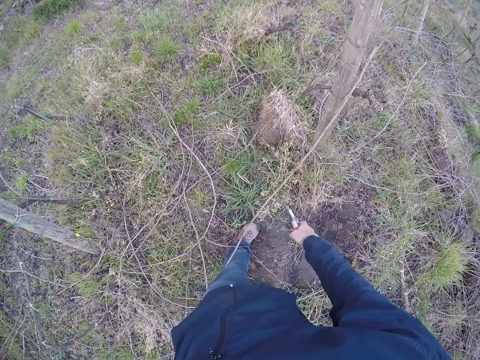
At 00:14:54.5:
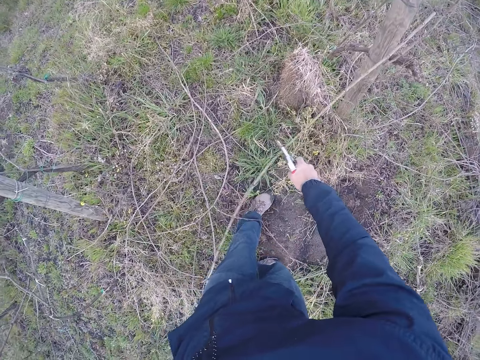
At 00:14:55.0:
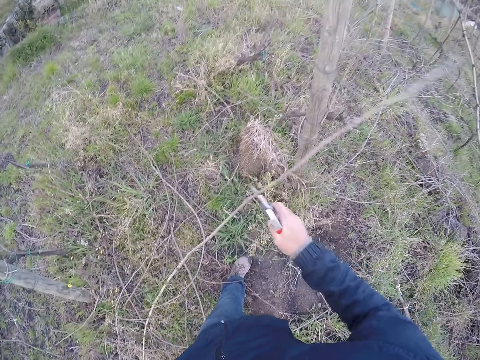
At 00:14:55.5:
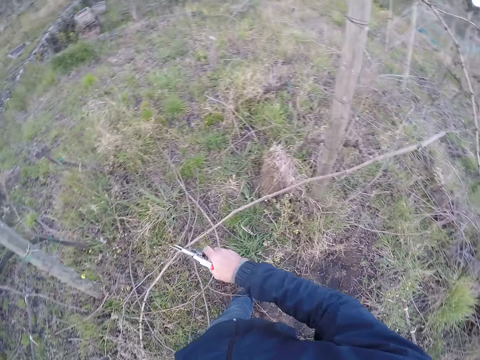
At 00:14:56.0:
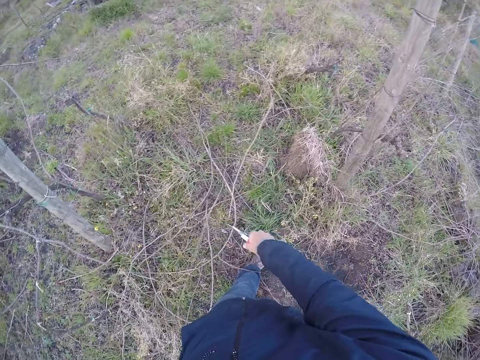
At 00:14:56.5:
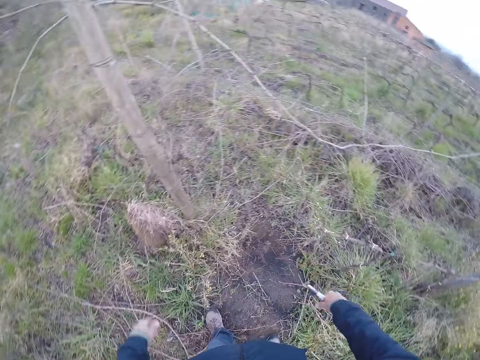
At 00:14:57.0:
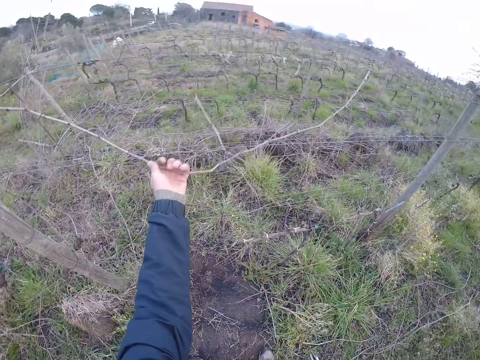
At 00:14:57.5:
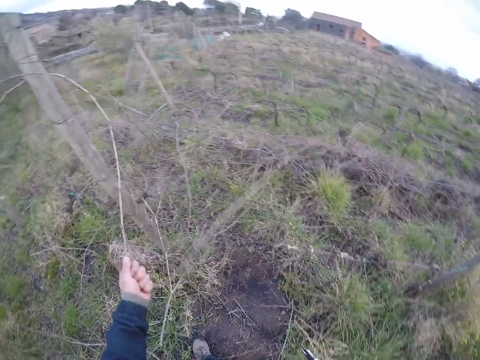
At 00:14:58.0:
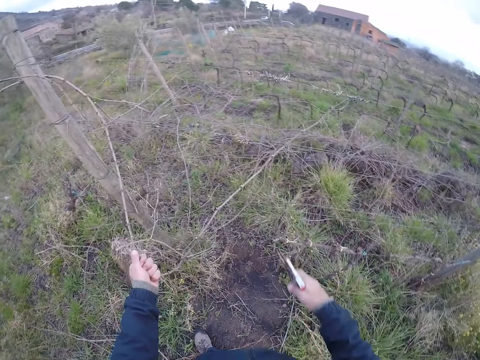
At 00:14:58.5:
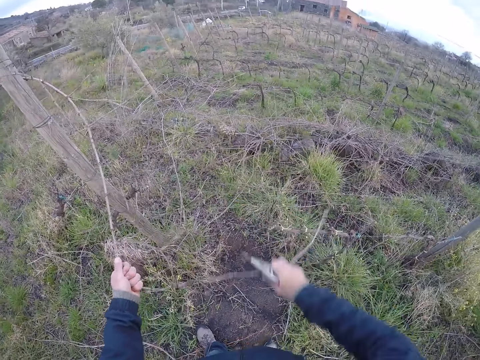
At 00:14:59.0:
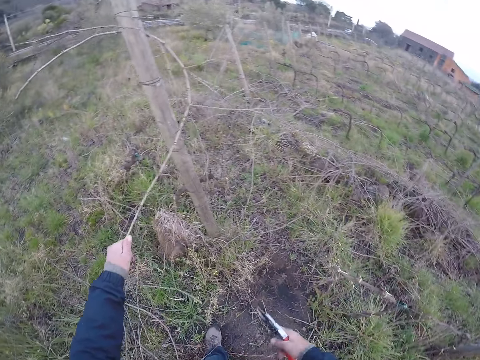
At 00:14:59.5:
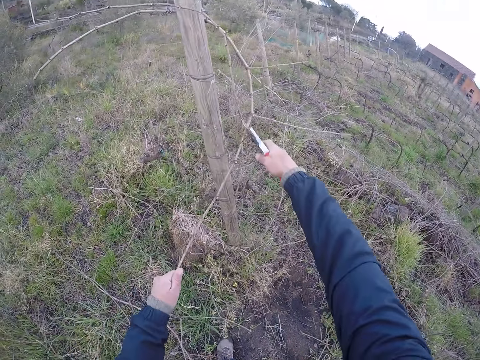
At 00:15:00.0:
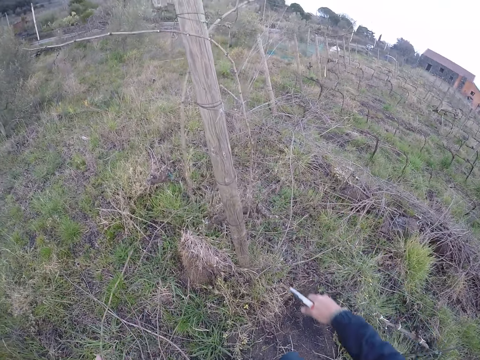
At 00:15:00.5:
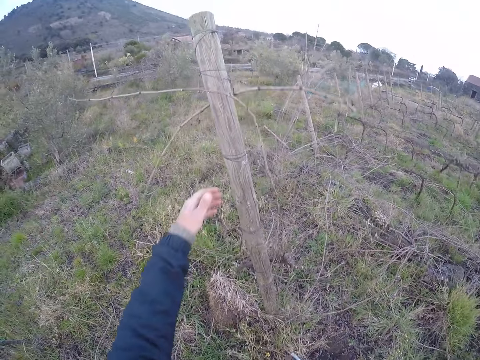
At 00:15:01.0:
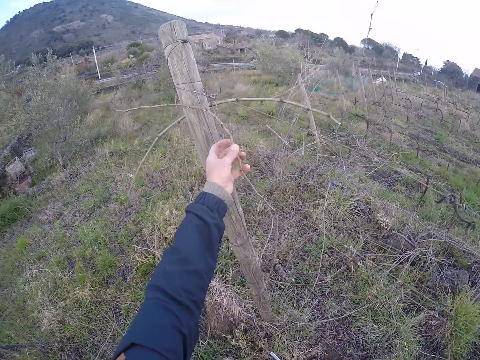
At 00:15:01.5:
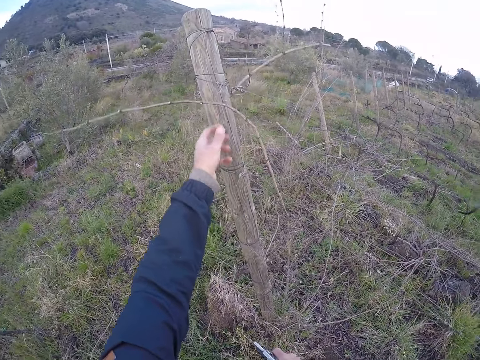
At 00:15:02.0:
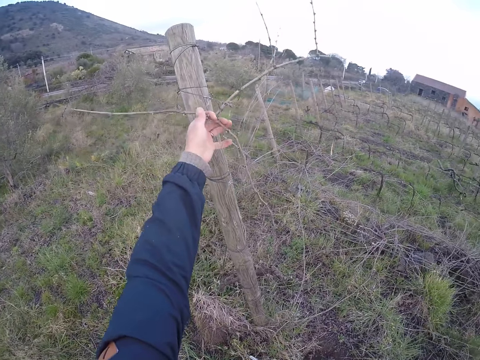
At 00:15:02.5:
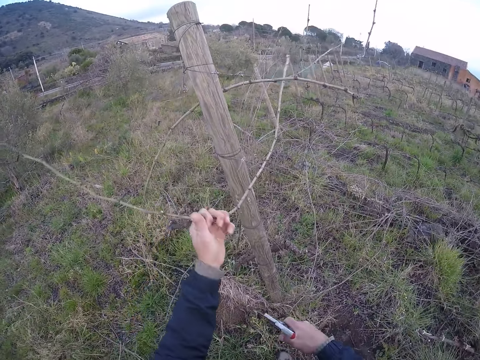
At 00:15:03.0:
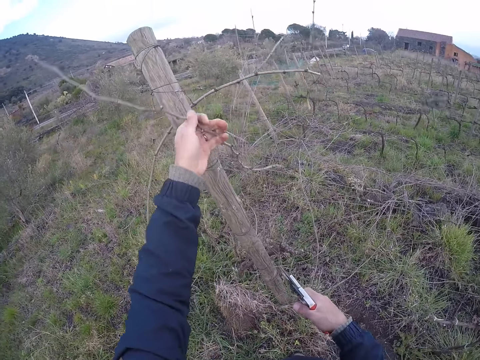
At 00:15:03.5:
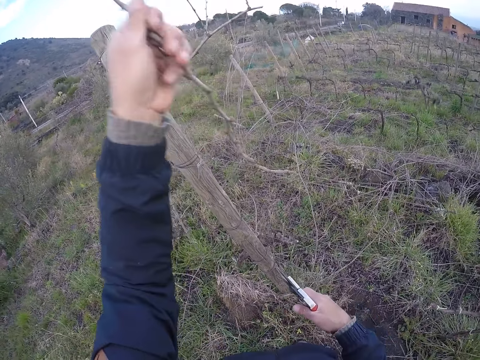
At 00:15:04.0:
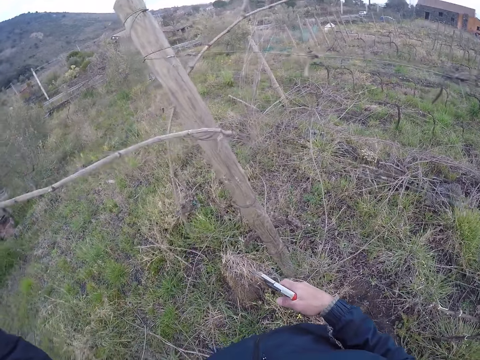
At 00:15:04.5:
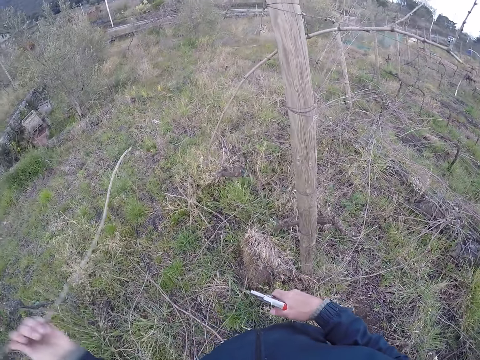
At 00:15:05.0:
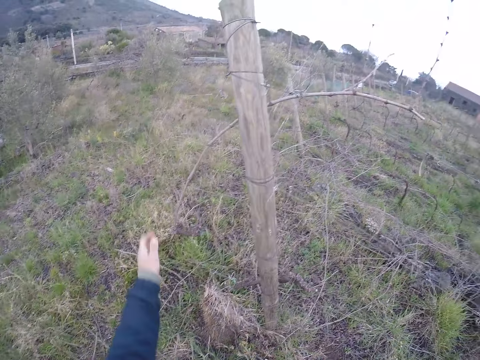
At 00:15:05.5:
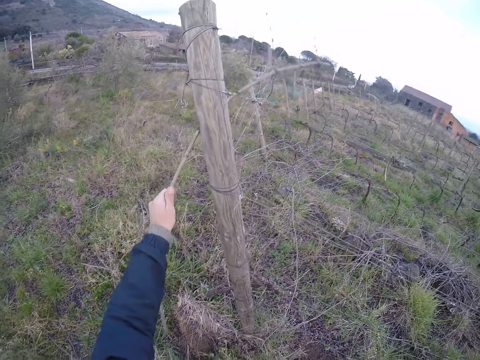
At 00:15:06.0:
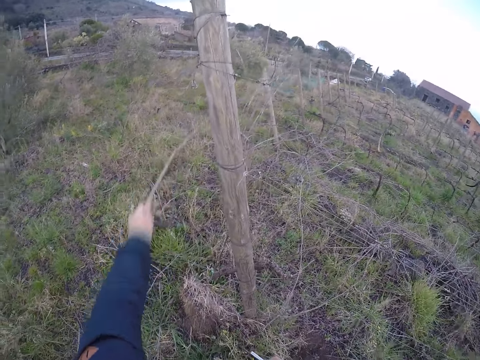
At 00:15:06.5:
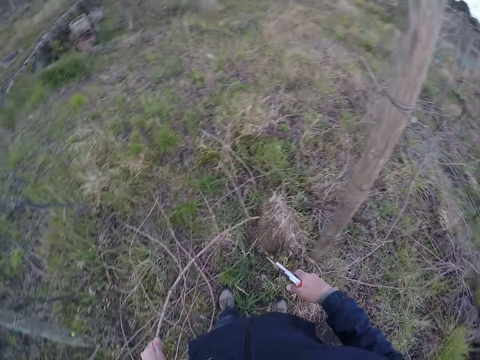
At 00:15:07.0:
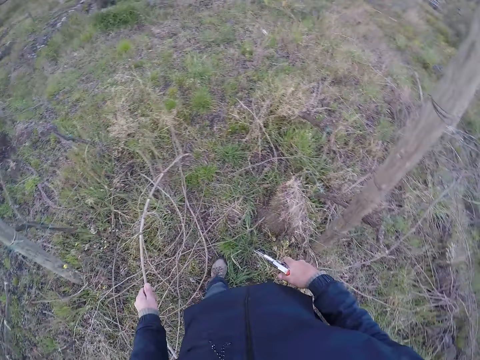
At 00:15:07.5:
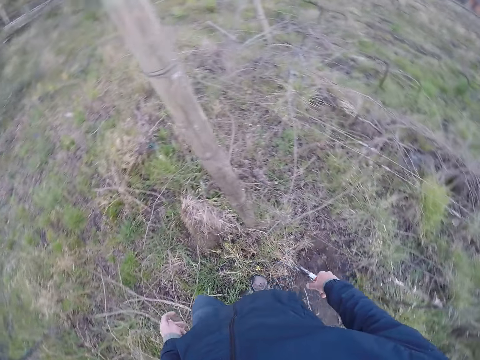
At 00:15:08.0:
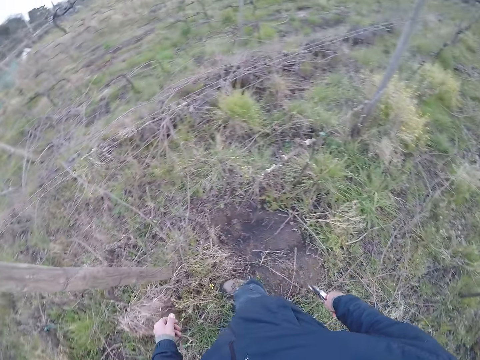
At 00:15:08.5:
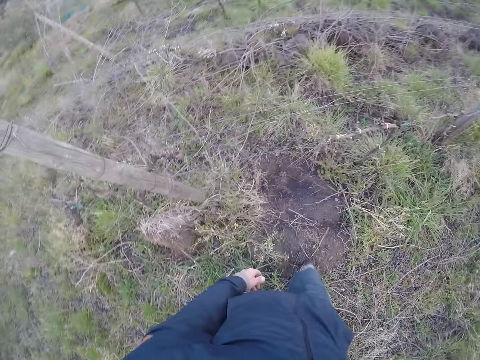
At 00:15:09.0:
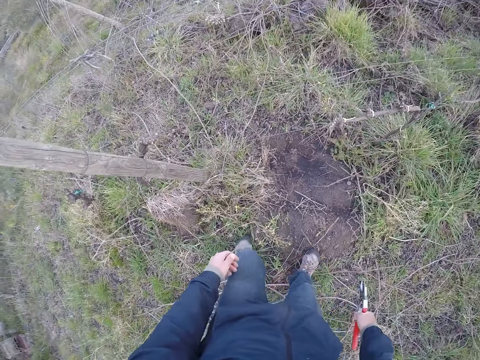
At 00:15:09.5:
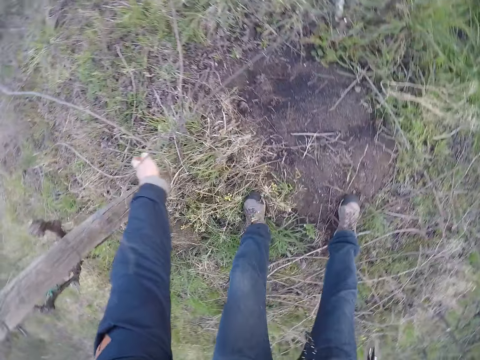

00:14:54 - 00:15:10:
The camera wearer places the wire cutter or pruning shears on the branch in his left hand with his right hand. He cuts the branch in his left hand with the wire cutter in his right hand. He drops the branch on the ground. He pulls a branch from the wire or fence with his left hand. He pulls the branch from the wire with his right hand. He cuts the branch in his left hand with the wire cutter in his right hand. He drops the branch on the ground with his left hand. He pulls the branch from a pole with his left hand. He cuts the branch from the pole with his left hand. He drops the branch on the floor with his left hand. He pulls the branch from the wire with his left hand. He drops the branch on the floor with his left hand. He walks across the field.

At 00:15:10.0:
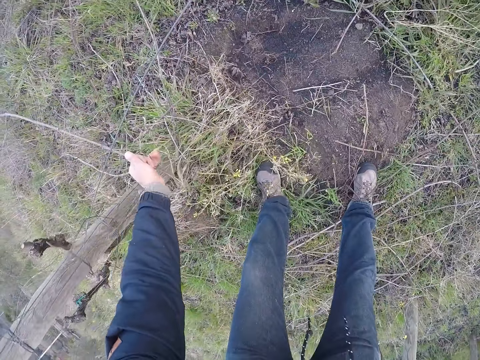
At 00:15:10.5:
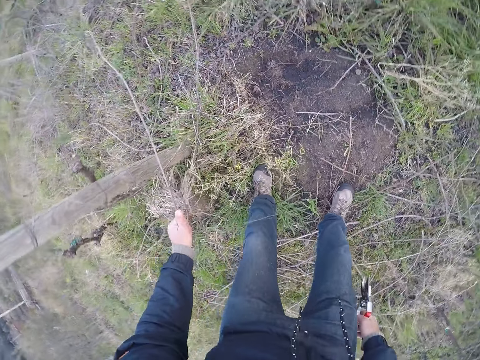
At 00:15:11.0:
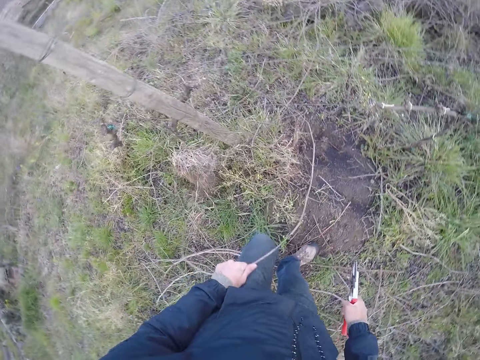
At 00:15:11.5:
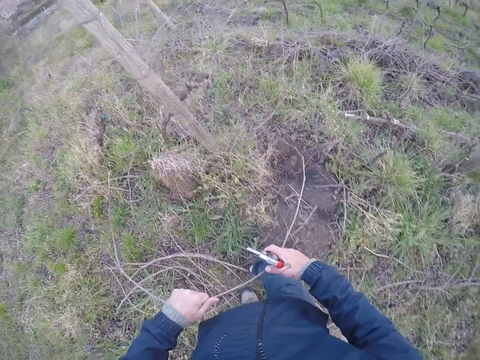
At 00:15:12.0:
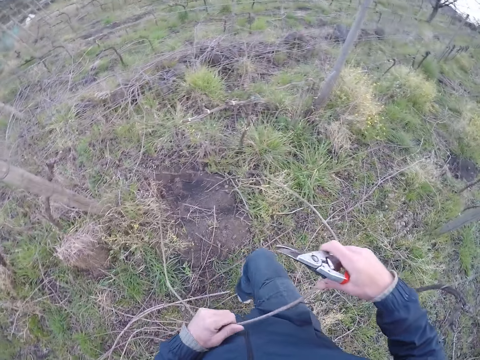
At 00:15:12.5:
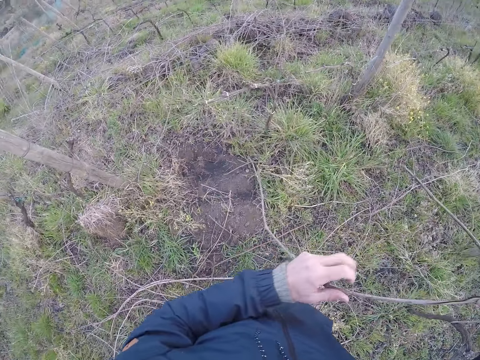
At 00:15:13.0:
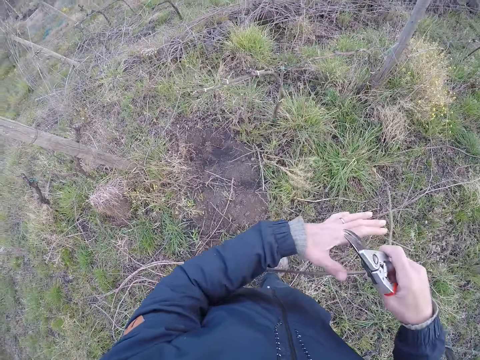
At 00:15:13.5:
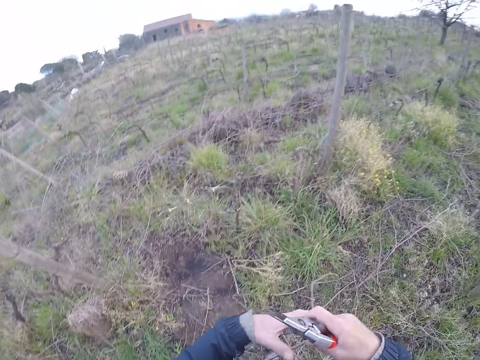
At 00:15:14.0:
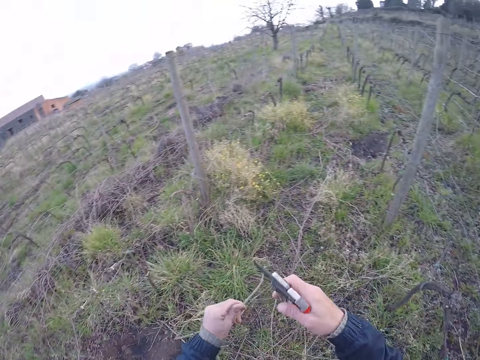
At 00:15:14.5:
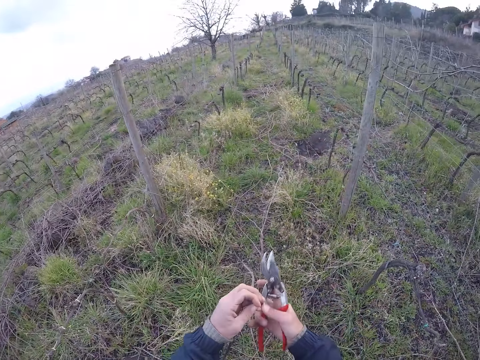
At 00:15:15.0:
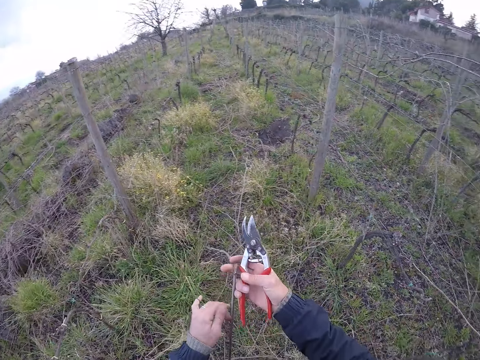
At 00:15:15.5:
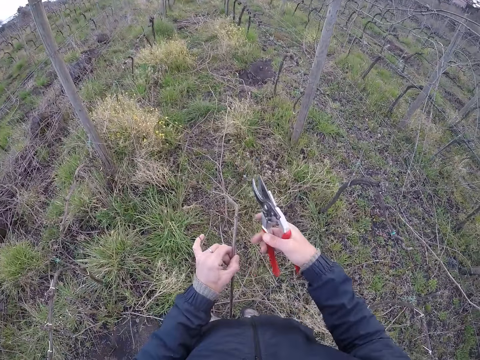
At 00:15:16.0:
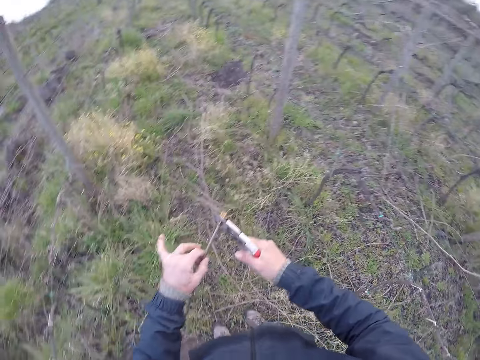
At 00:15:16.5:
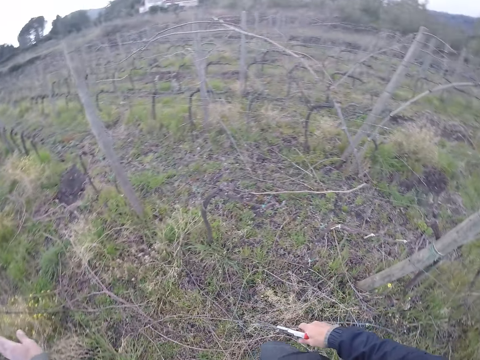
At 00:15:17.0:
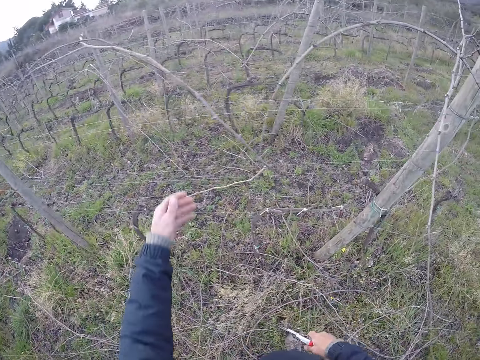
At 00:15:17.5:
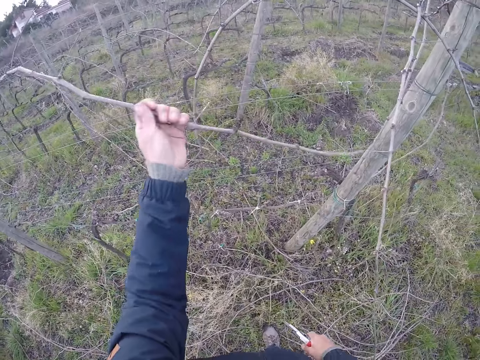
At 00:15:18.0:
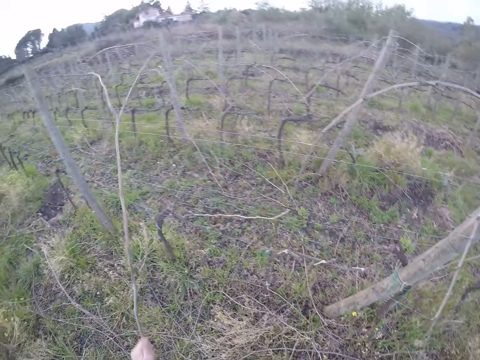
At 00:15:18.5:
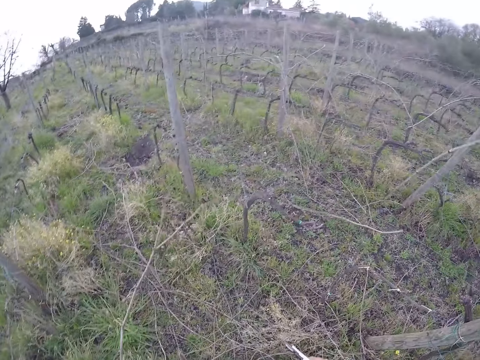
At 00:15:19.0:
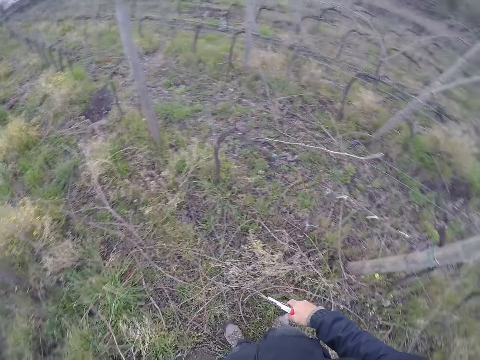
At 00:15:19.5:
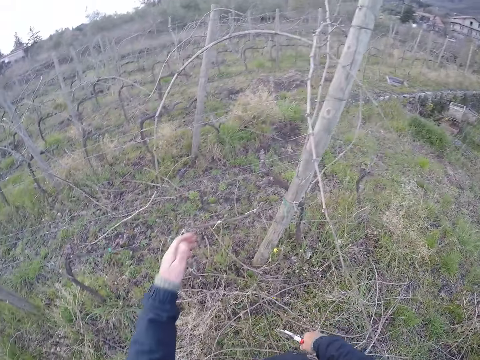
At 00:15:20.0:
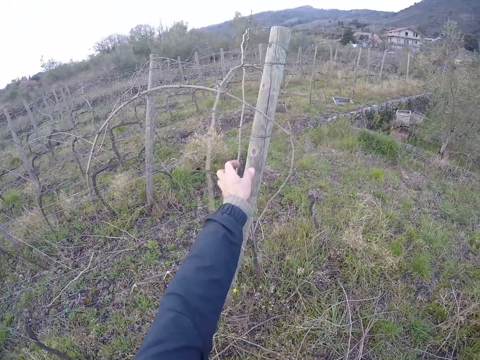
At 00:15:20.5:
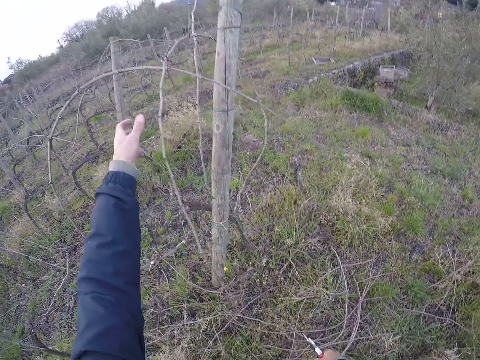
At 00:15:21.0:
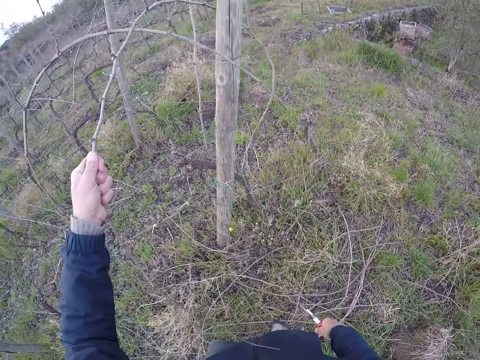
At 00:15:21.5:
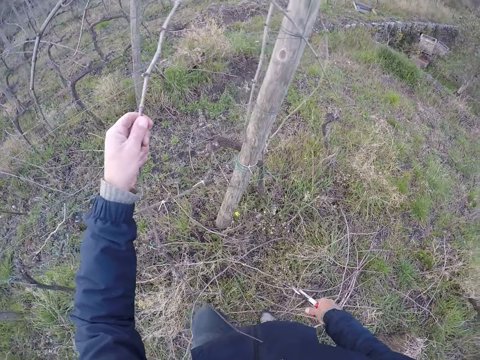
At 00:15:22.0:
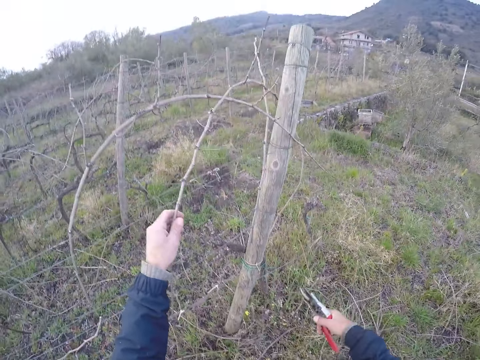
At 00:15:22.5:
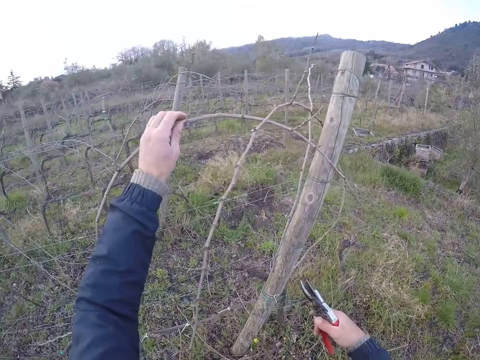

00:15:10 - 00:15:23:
The camera wearer pulls a branch from the ground with his left hand. He places his right hand on the branch. He pulls the branch from the ground with both hands. He places his left hand on the branch in his right hand. He holds the branch with his left hand. He cuts the branch in his left hand with the wire cutter or pruning shears in his right hand. He drops the branch on the floor with his left hand. He pulls the branch from the wire or fence with his left hand. He drops the branch on the floor with his left hand. He pulls the branch from the wire with his left hand.
